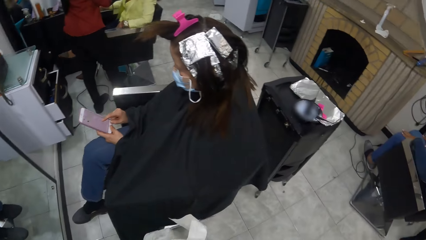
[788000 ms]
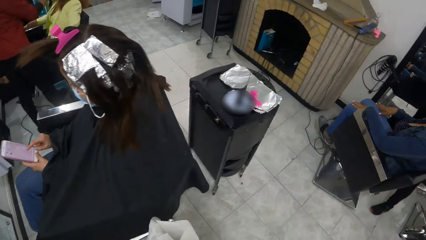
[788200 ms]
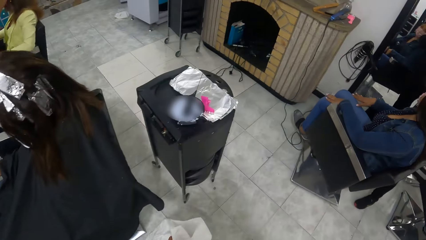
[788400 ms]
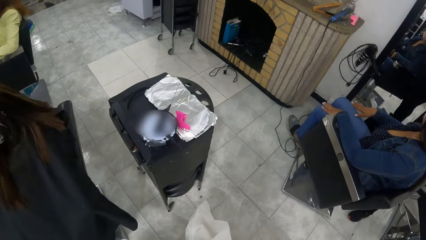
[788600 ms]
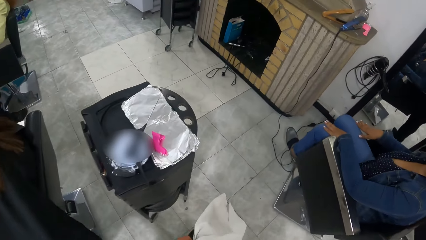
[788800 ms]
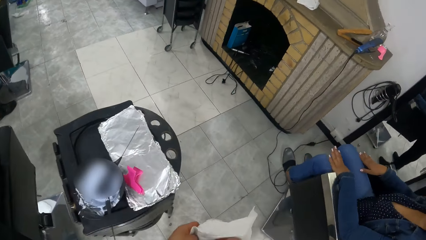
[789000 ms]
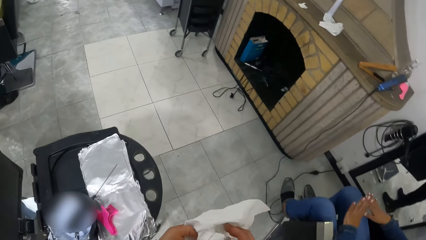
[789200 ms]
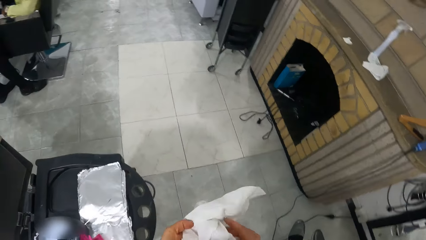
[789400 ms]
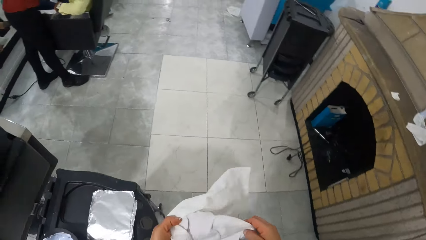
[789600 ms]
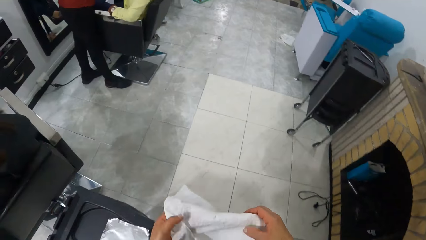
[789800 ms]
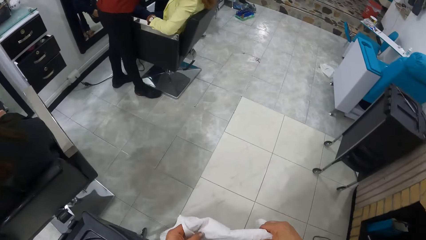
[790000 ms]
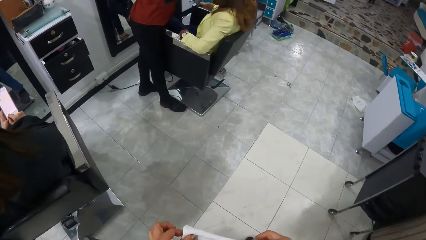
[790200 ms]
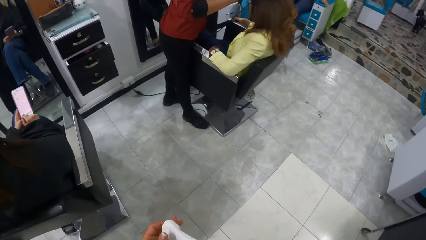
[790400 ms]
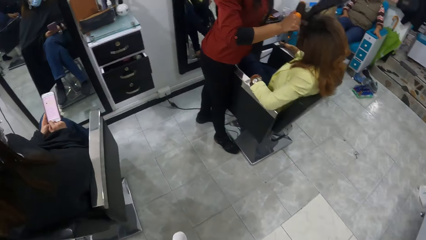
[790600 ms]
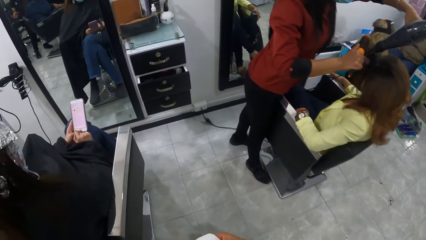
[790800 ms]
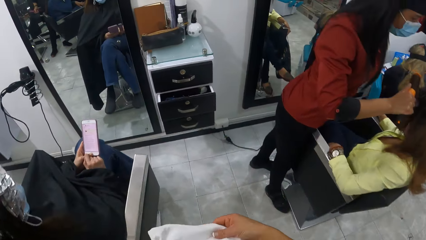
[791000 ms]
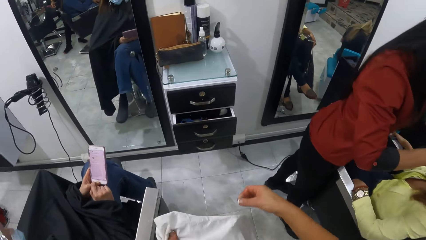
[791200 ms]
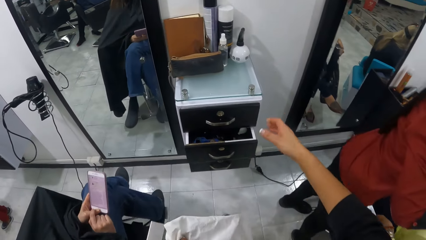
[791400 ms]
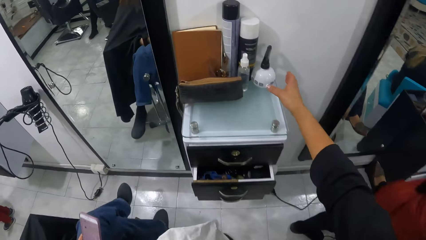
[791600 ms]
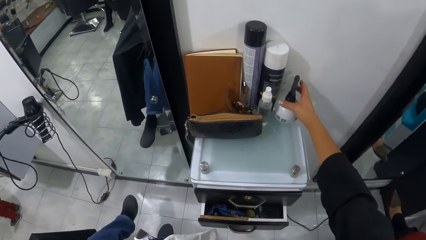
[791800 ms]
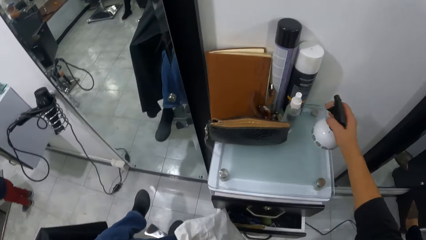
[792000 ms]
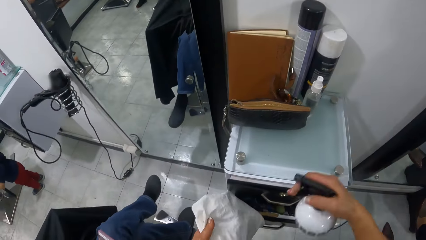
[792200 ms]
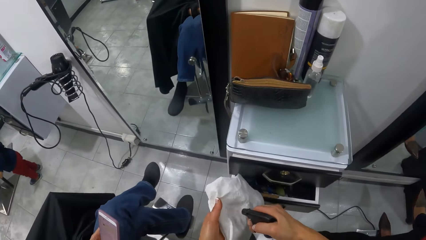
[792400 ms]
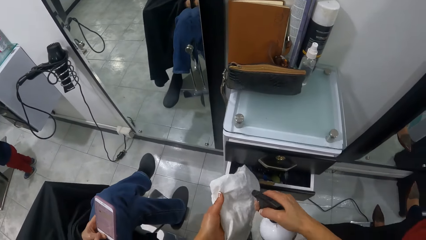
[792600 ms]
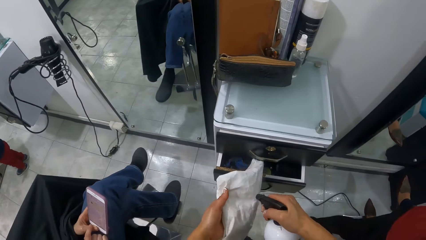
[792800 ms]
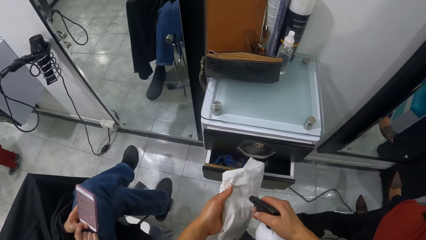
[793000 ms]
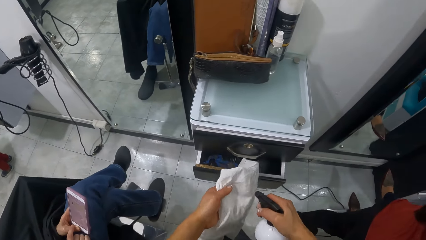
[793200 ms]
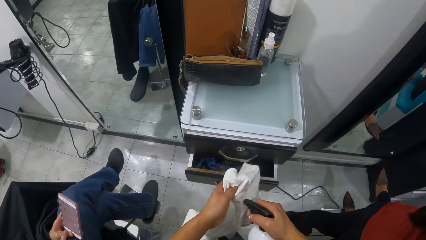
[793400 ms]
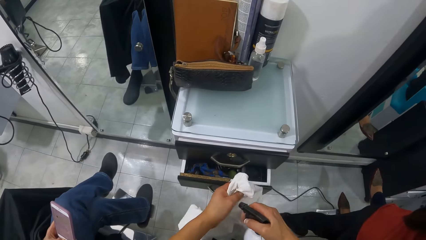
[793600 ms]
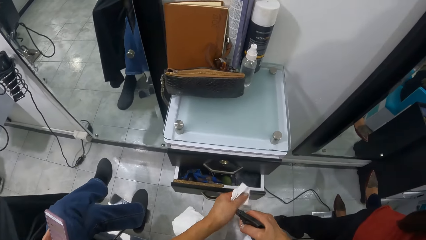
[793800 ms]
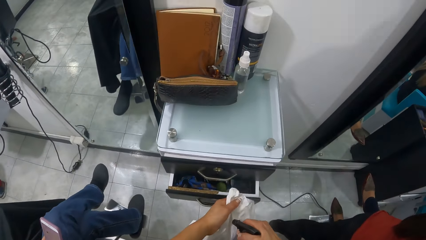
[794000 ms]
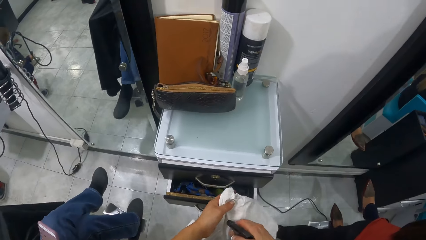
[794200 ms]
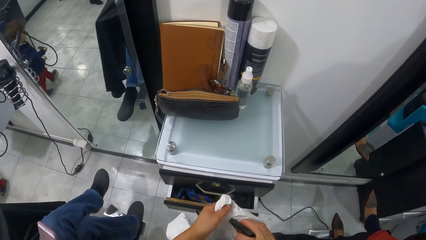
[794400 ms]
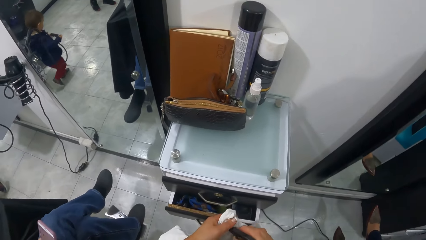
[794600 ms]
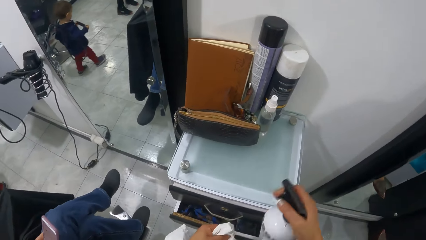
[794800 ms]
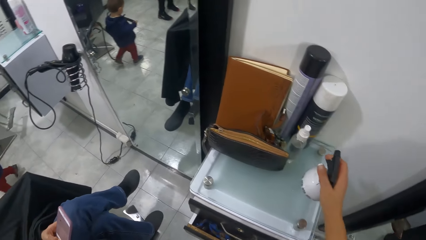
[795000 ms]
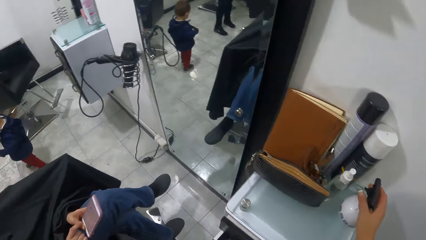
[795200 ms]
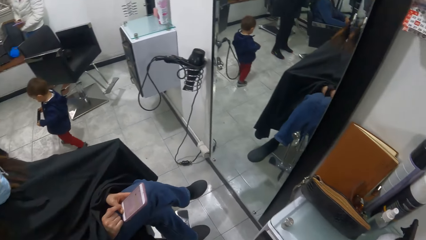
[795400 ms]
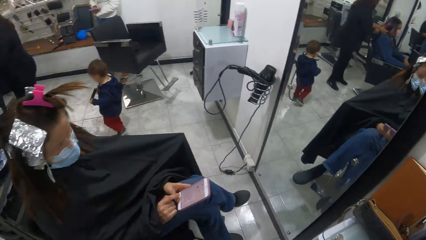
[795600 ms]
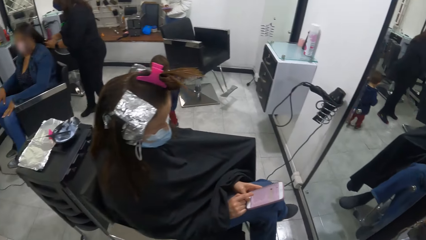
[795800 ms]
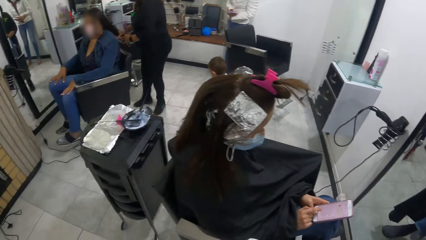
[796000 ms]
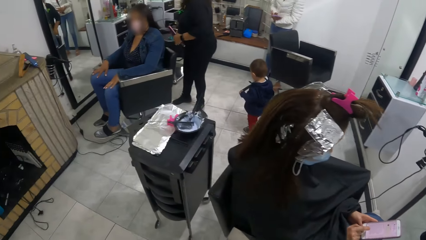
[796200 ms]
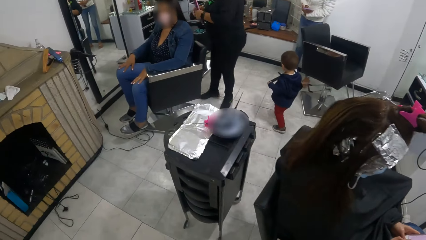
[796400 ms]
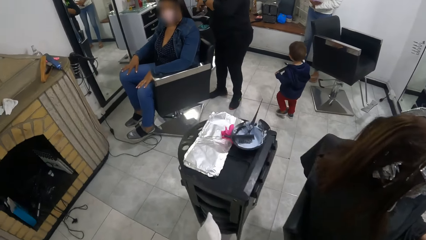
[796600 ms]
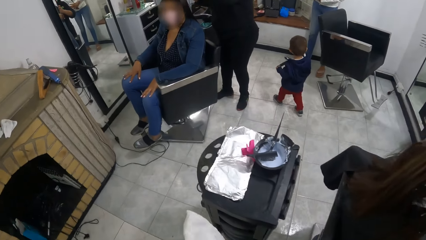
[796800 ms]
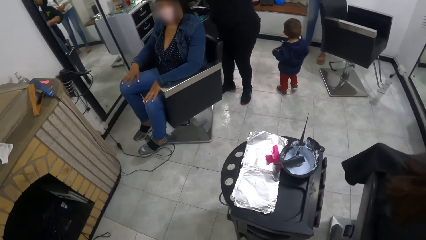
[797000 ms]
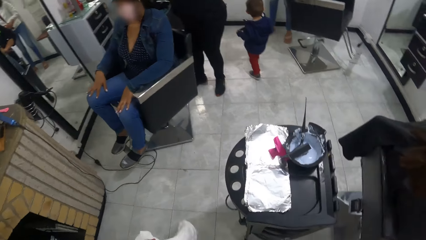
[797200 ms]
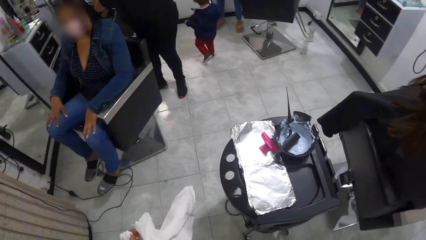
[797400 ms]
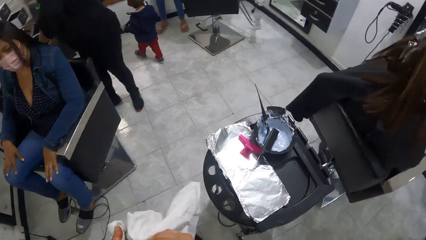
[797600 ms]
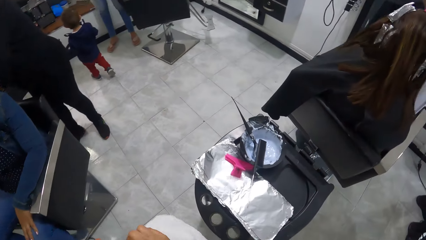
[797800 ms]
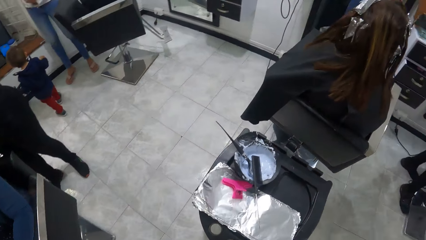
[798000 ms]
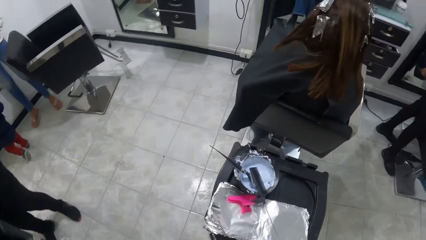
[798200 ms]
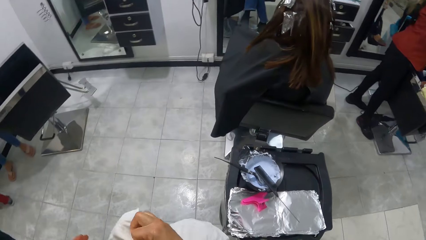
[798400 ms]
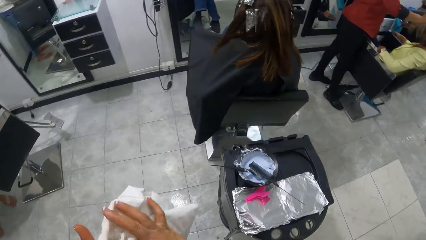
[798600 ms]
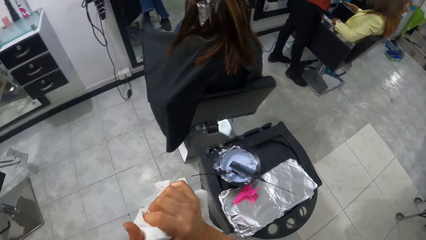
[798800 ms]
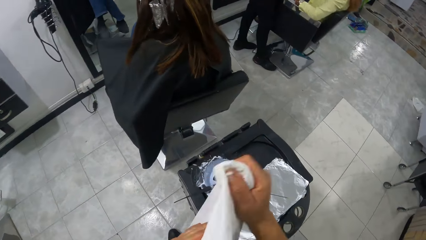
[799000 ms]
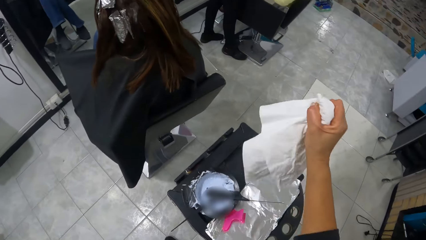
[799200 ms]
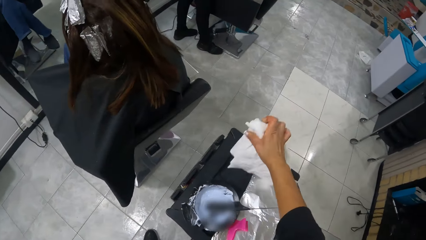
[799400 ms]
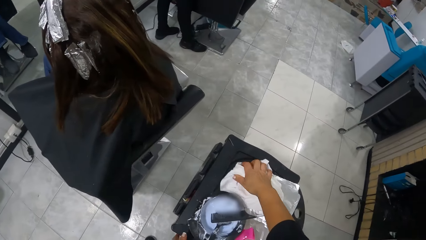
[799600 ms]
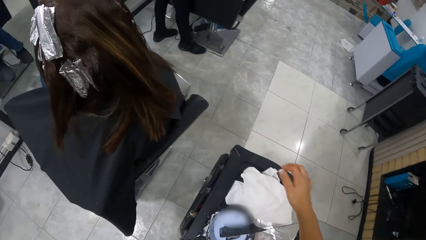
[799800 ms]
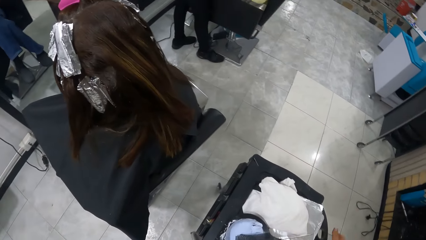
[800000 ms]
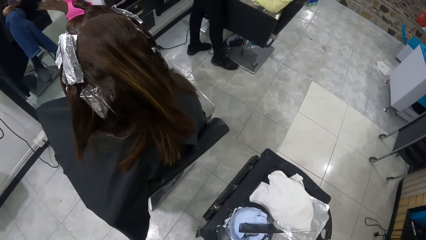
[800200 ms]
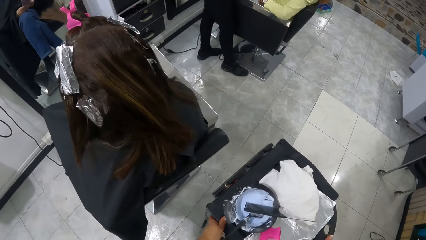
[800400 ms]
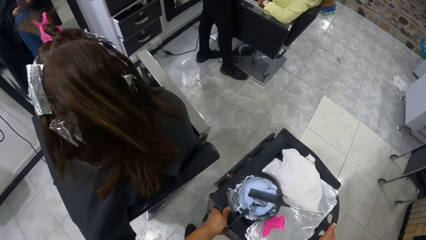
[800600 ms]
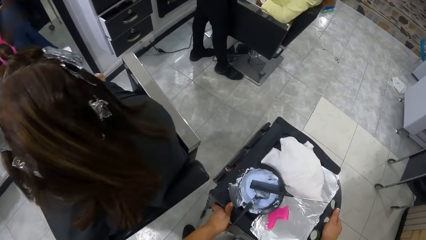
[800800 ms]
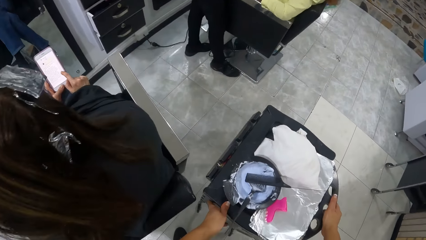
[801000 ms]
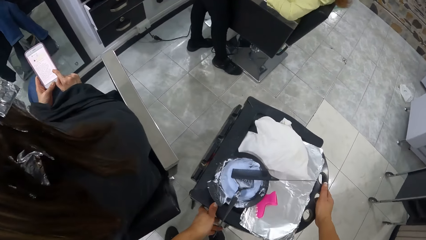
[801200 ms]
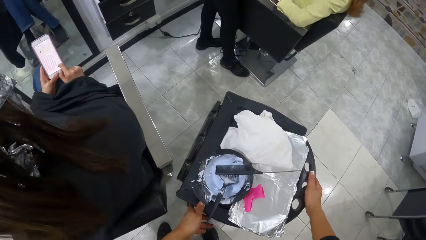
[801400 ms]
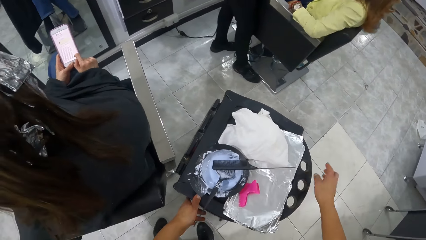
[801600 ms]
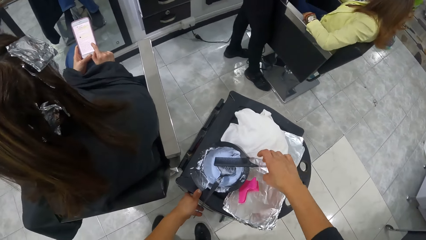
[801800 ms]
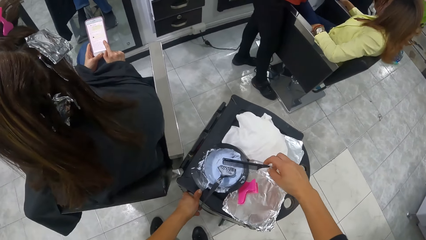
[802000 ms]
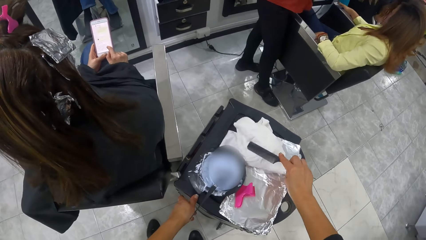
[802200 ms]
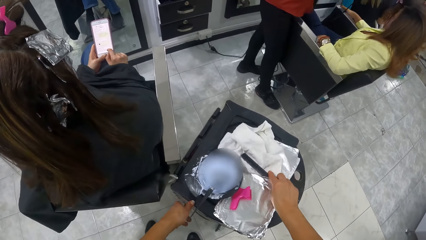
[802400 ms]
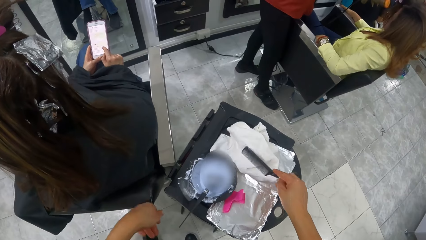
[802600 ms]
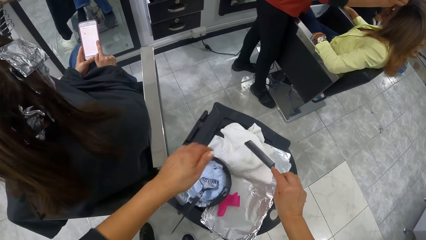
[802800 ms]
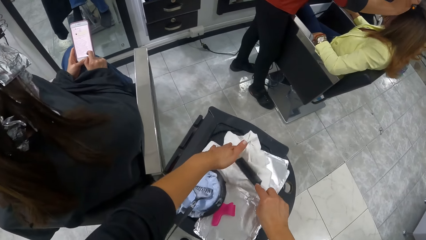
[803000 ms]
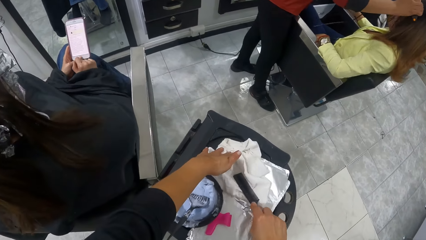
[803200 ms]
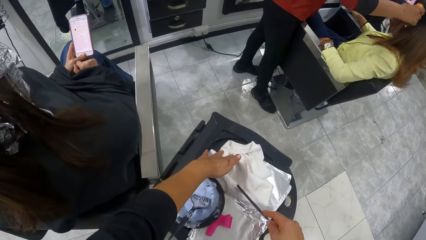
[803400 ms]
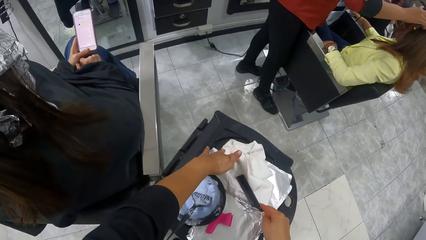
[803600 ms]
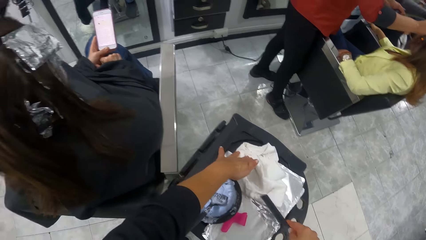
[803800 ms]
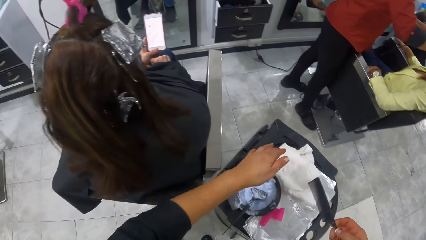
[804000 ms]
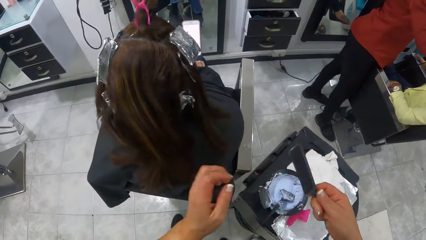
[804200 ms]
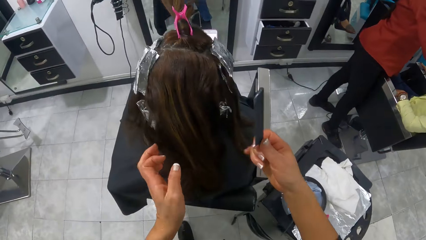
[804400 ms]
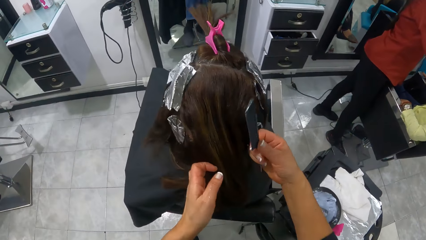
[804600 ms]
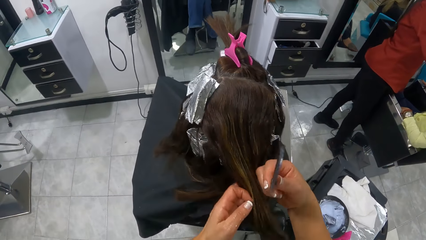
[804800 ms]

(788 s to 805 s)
The camera wearer walks towards a drawer. She picks a cloth. She picks a spray bottle from the top of the drawer with her right hand. She sprays the cloth in her left hand with the spray bottle in her right hand. She places the spray bottle on the drawer with her right hand. She walks towards the table. She cleans both hands with the cloth. She places the cloth on the table with her right hand. She moves the table to the left of the woman with both hands. She picks the comb from the table with her right hand. She places the comb on the cloth with her right hand. She holds down the cloth to the table with her left hand. She wipes the comb on the cloth on the table. Another woman holds the hair of a third woman with a hair brush in her right hand.
